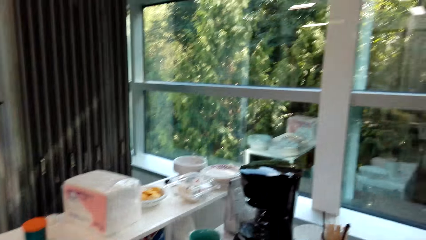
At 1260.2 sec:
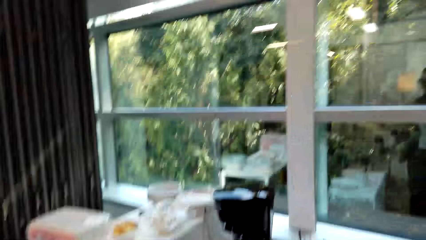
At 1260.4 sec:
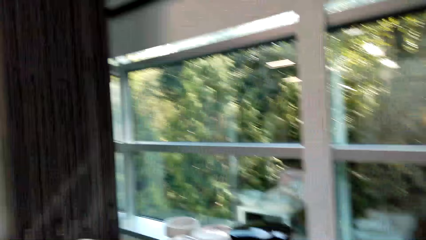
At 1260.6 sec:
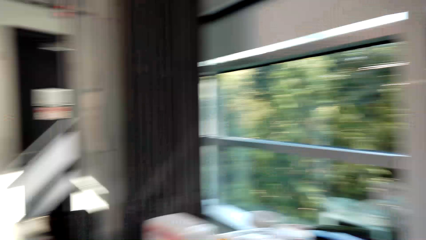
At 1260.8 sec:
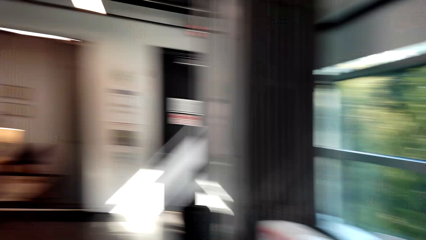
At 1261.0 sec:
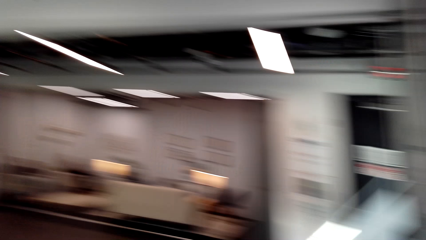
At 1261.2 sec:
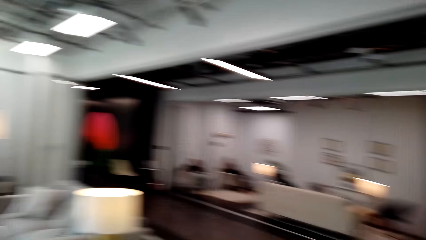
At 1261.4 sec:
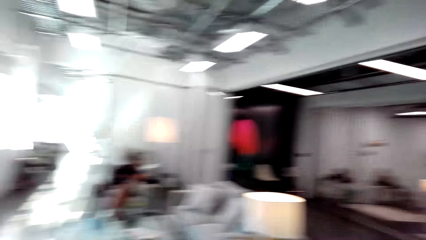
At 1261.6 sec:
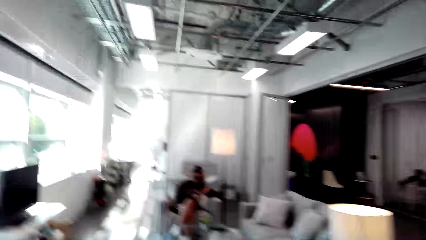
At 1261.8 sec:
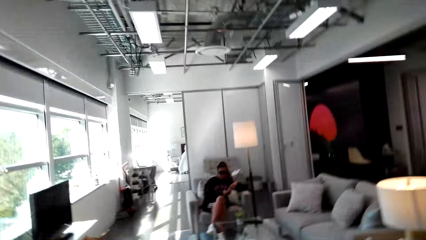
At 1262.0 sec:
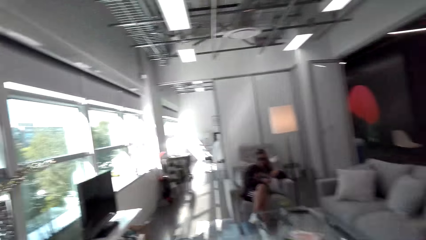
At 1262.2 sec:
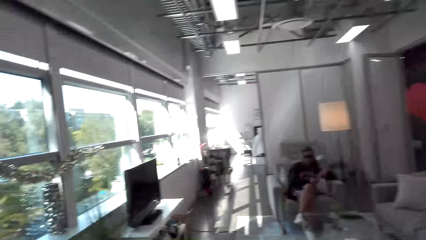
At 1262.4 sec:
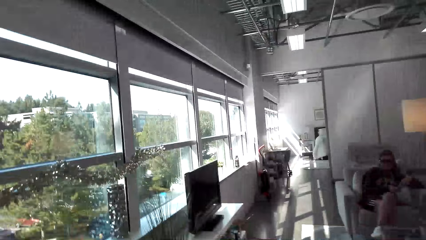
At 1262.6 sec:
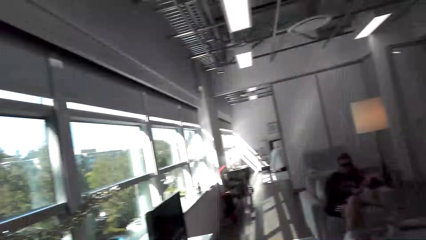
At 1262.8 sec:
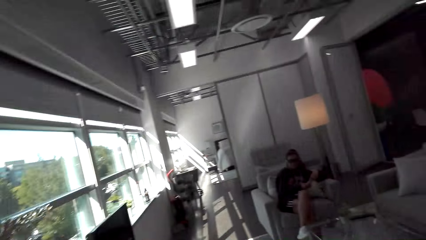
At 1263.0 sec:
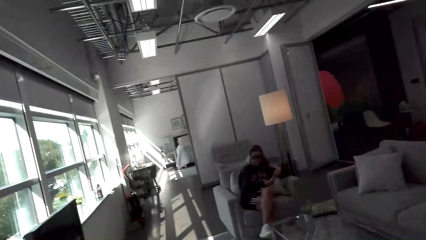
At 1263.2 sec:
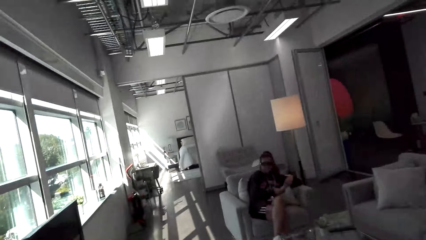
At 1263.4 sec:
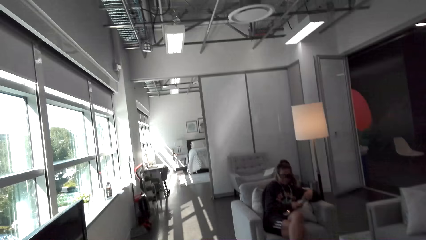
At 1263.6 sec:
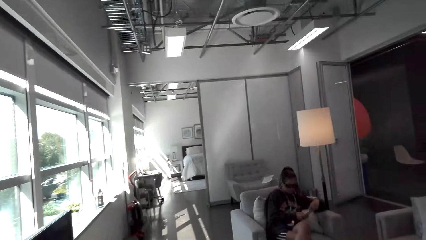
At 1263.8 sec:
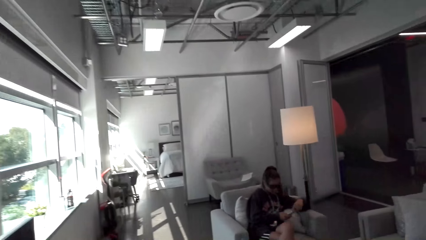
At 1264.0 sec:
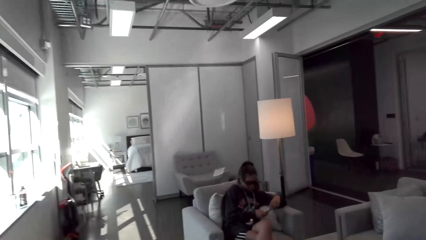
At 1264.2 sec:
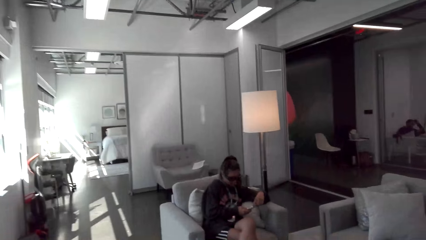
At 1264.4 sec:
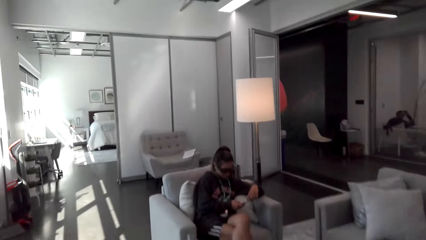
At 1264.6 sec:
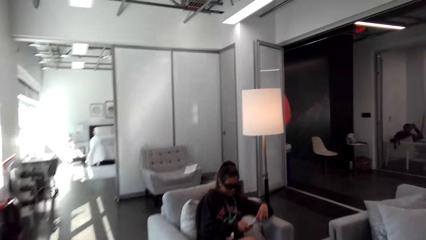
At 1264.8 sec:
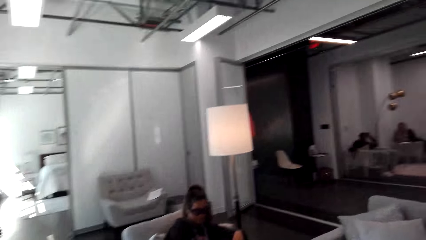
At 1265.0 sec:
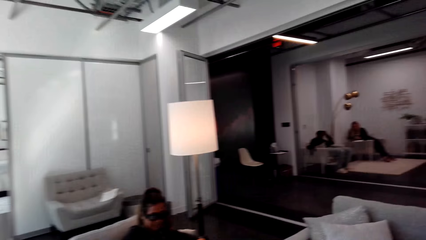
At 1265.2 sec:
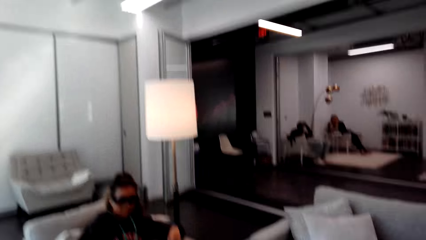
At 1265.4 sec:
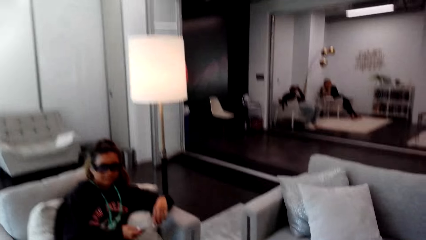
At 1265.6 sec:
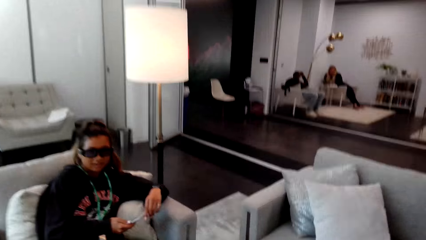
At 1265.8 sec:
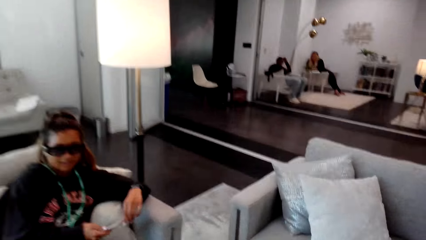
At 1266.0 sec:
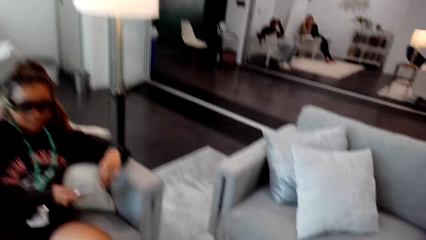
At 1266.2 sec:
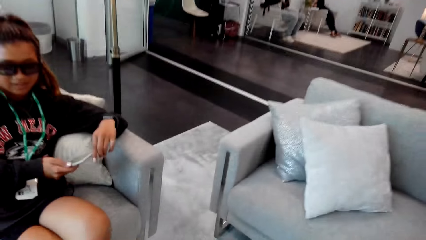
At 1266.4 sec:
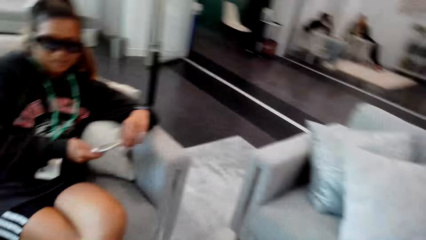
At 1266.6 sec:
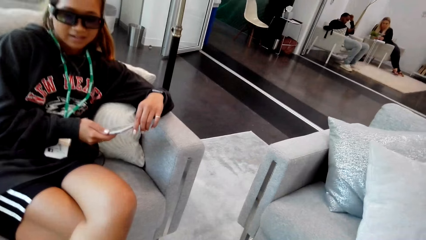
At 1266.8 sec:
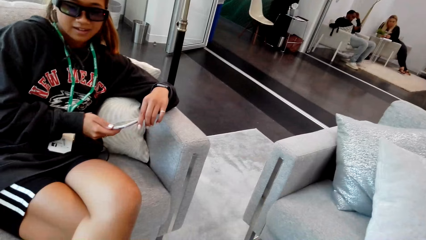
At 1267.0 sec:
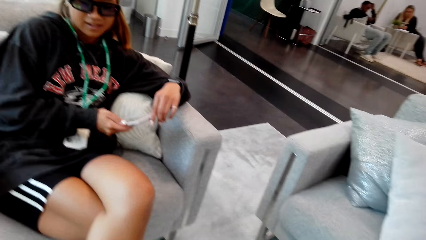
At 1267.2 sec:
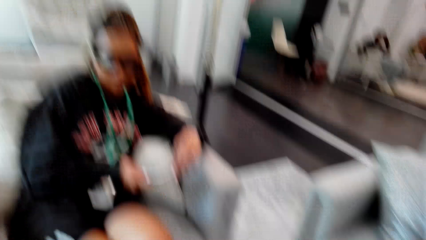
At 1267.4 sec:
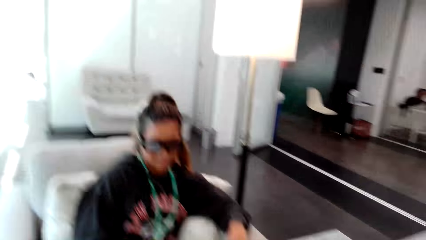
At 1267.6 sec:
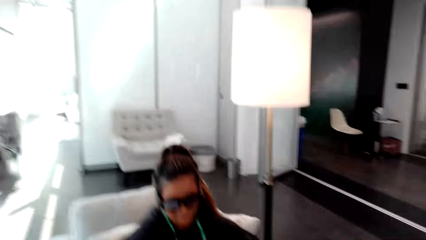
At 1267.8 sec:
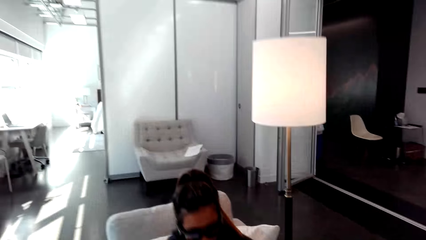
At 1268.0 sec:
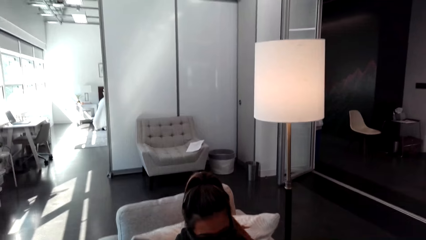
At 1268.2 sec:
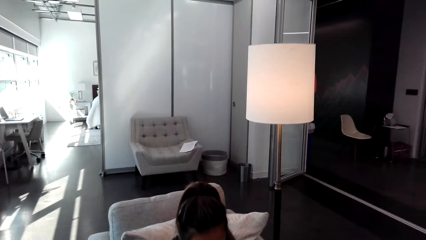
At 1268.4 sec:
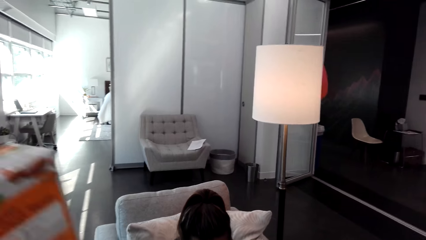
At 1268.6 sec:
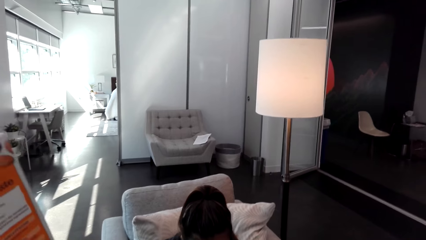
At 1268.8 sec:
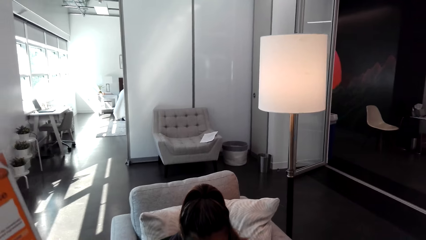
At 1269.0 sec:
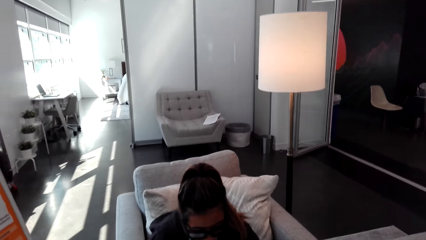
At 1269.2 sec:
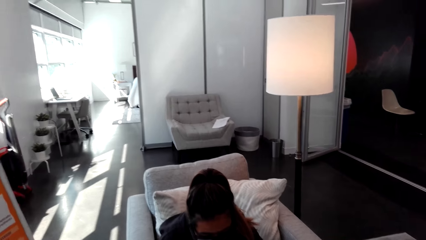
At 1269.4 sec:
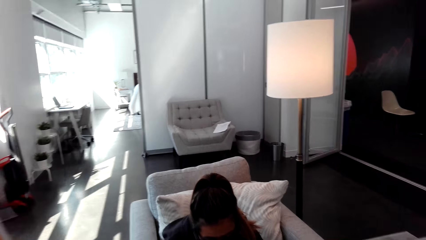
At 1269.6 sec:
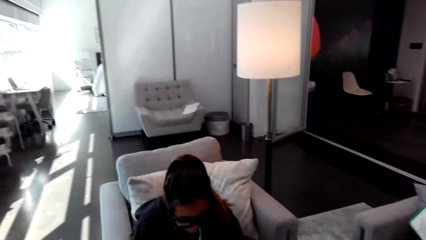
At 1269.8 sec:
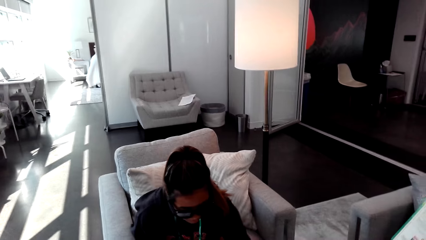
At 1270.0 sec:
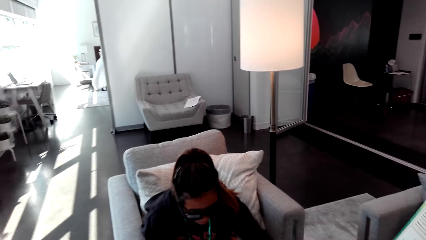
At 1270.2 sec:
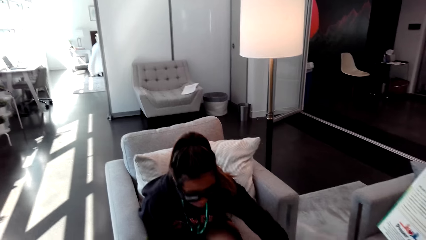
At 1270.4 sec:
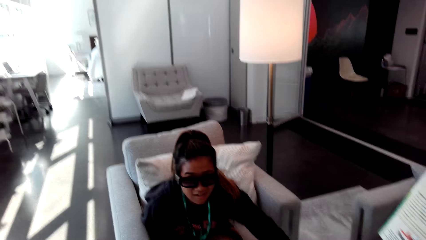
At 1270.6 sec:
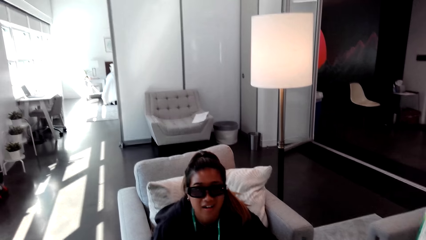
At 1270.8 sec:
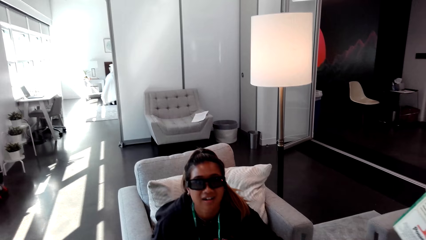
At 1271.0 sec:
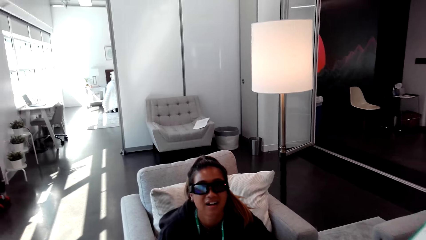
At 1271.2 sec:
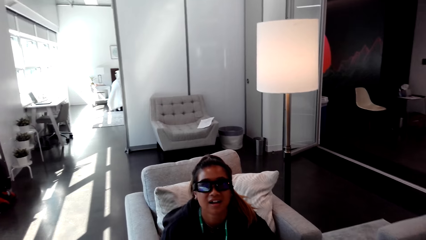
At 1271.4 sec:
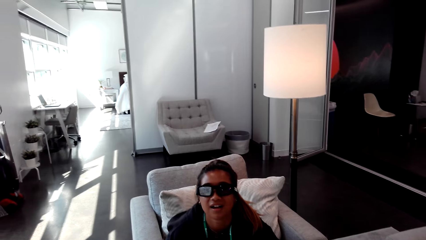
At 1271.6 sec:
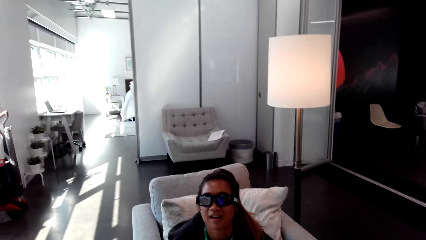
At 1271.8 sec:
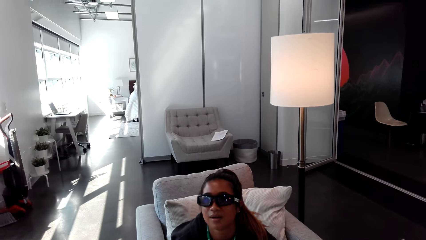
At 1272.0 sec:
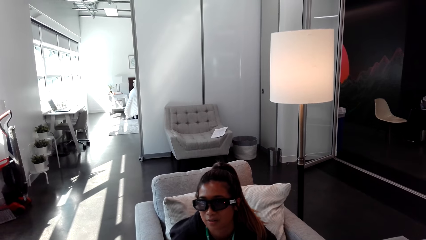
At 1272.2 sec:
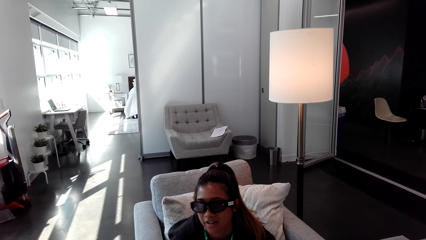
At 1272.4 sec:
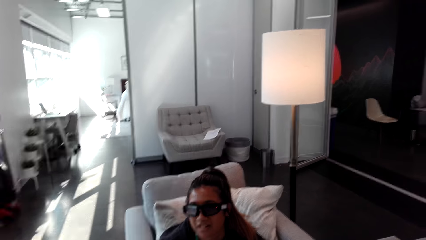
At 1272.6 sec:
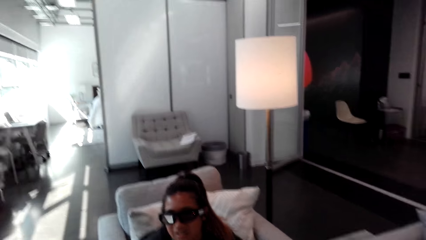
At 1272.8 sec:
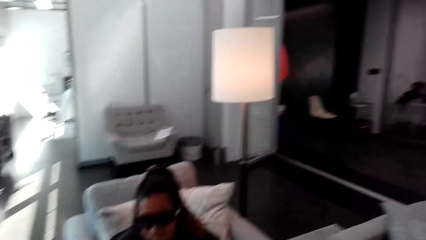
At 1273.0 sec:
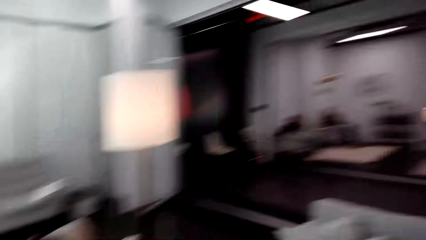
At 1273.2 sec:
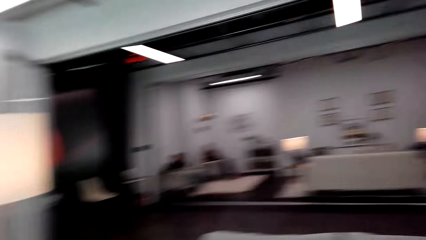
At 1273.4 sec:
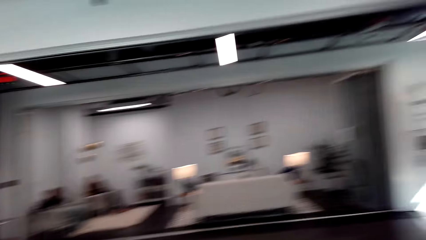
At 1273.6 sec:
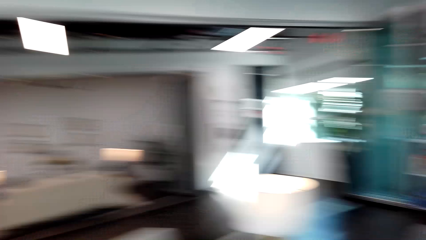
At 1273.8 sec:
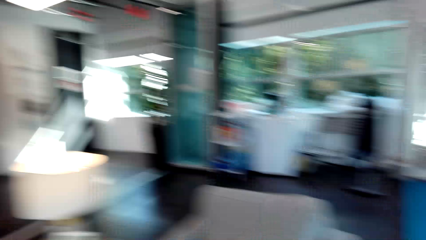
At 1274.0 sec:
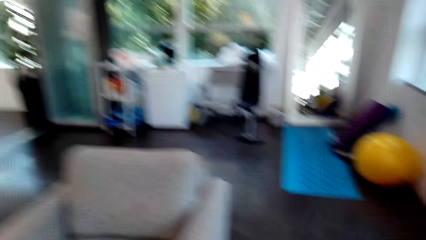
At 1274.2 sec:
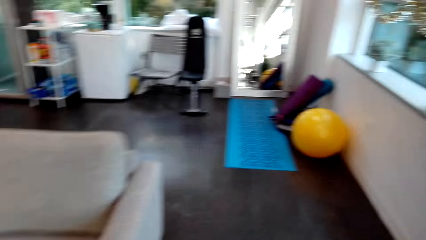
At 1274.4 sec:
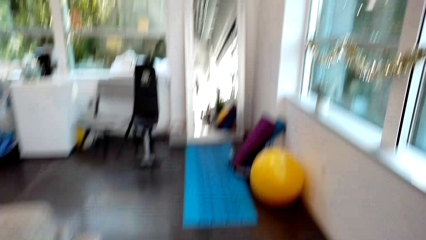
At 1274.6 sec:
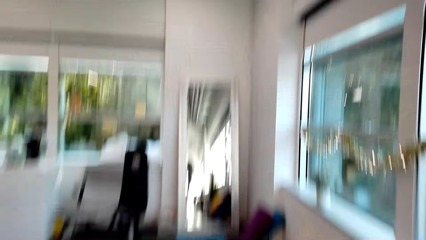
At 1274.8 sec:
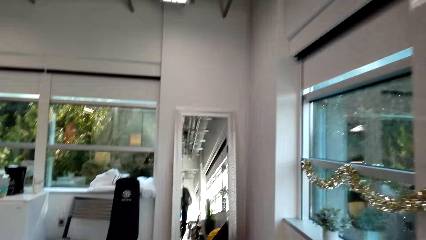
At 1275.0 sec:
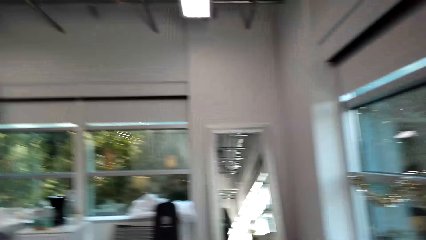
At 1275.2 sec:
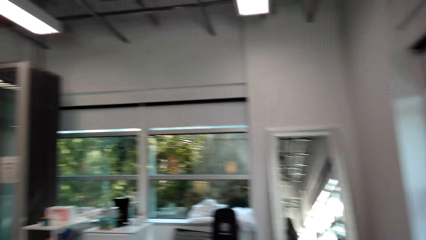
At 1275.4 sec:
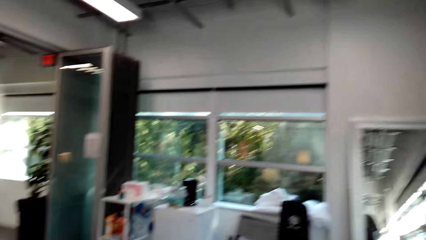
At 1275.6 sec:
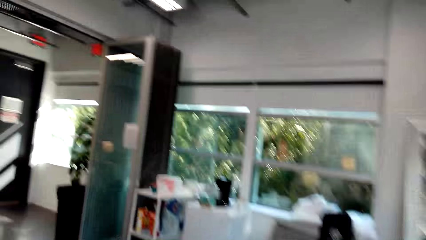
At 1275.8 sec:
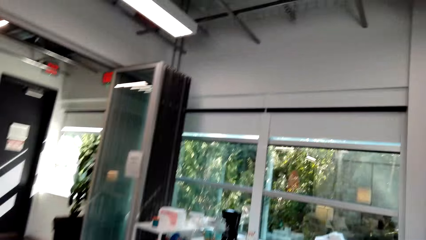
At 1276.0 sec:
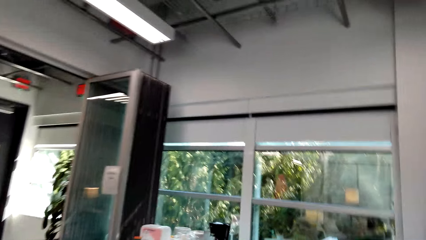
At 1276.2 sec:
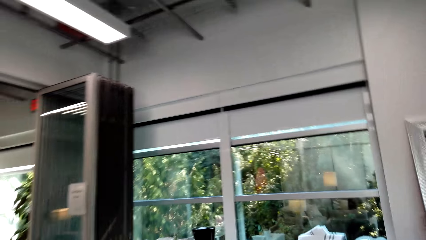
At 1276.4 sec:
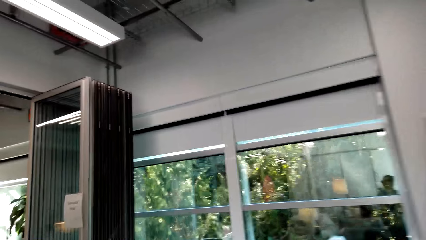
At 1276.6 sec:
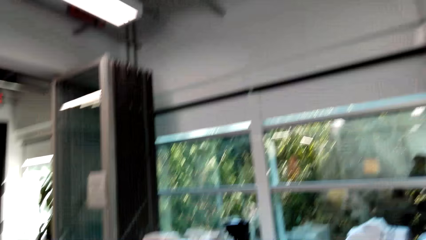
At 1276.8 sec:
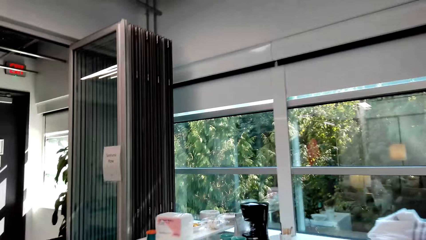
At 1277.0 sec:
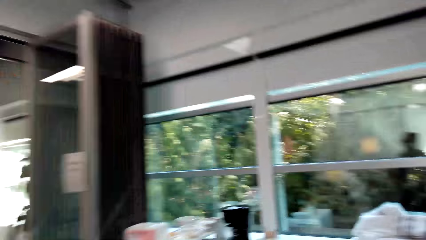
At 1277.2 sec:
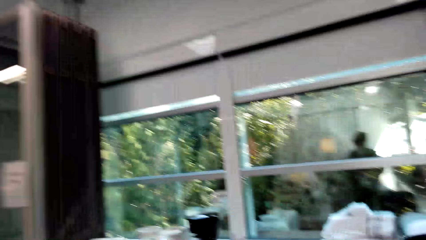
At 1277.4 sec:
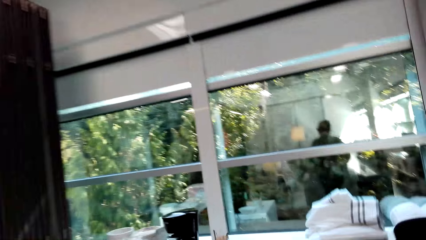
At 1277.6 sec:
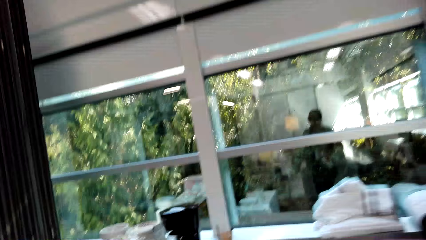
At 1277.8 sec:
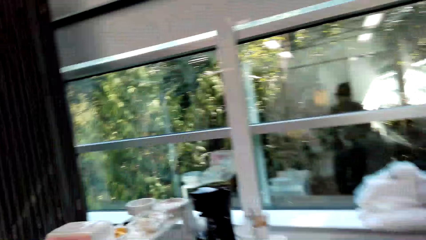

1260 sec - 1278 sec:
The camera wearer walks to the table. She walks towards a woman. She places something on the table. She lifts her left hand. She converses with the woman. She walks around the room.
